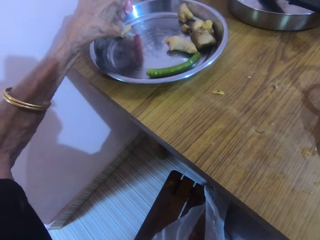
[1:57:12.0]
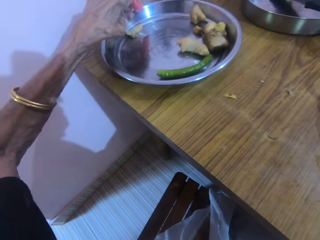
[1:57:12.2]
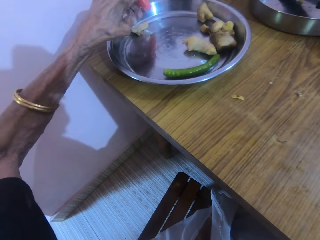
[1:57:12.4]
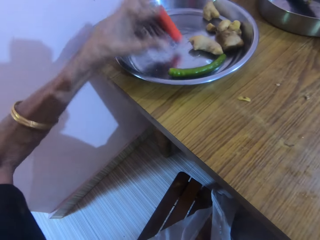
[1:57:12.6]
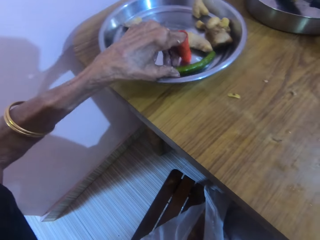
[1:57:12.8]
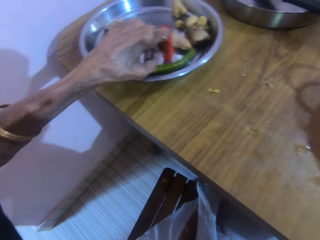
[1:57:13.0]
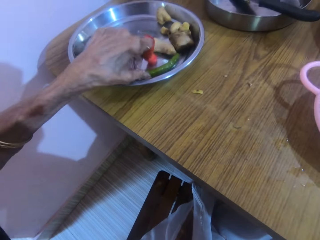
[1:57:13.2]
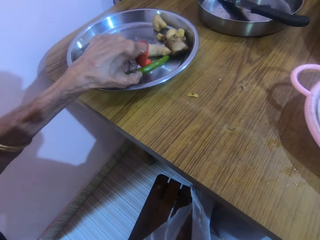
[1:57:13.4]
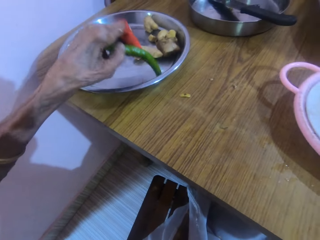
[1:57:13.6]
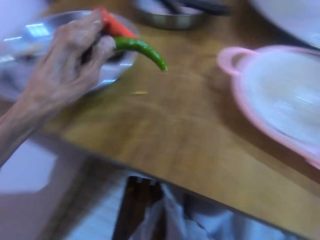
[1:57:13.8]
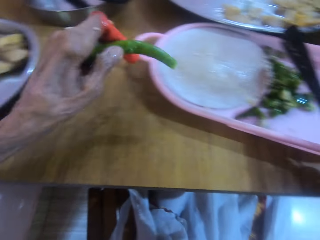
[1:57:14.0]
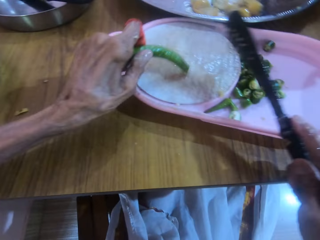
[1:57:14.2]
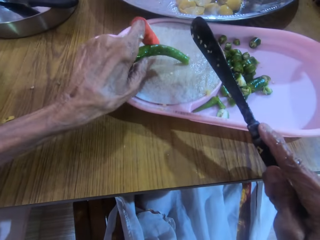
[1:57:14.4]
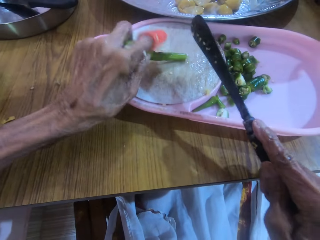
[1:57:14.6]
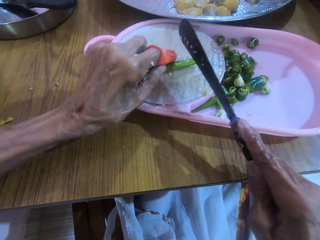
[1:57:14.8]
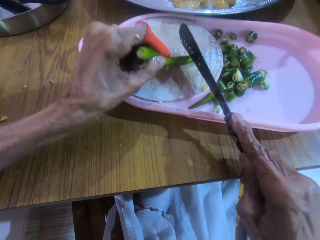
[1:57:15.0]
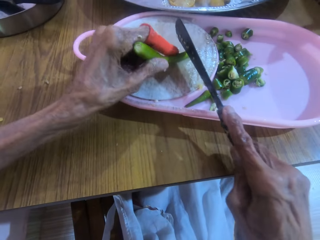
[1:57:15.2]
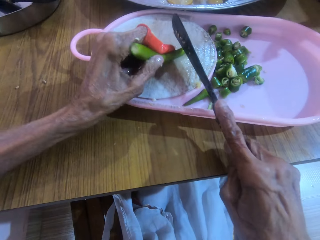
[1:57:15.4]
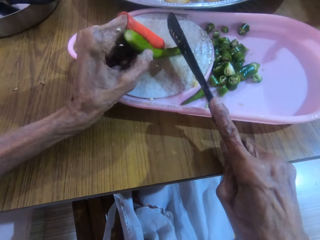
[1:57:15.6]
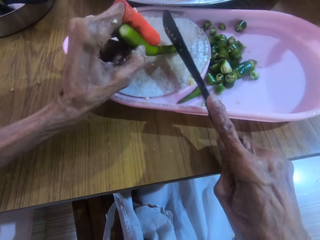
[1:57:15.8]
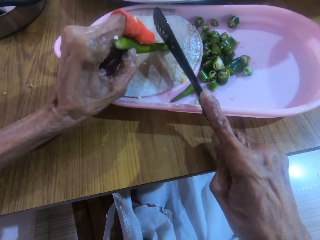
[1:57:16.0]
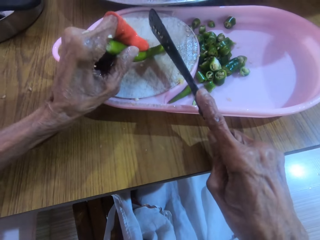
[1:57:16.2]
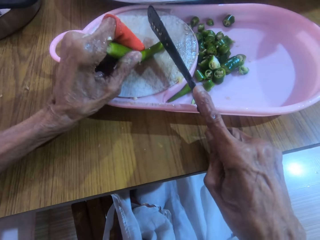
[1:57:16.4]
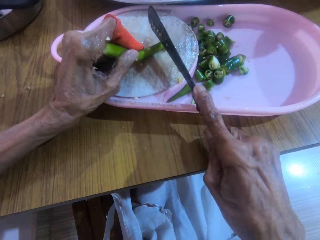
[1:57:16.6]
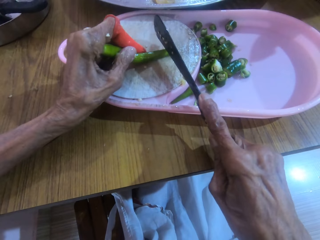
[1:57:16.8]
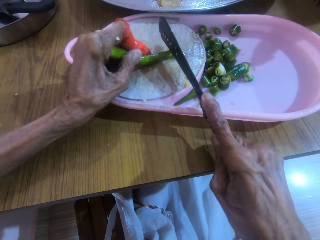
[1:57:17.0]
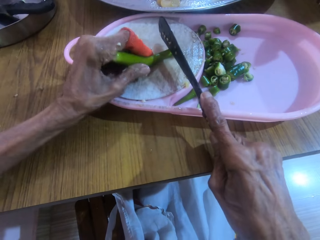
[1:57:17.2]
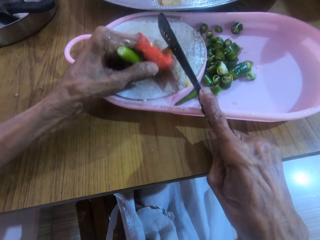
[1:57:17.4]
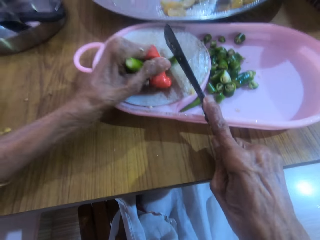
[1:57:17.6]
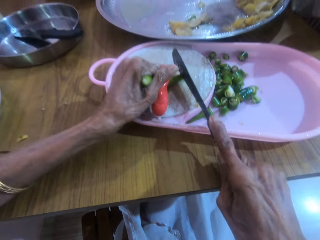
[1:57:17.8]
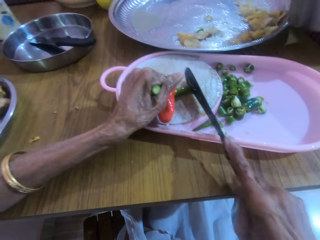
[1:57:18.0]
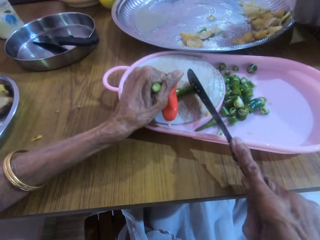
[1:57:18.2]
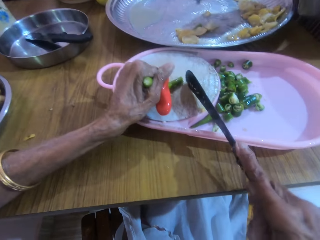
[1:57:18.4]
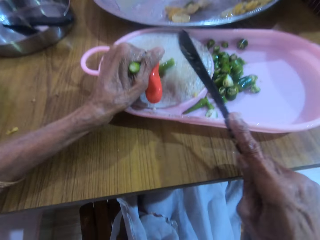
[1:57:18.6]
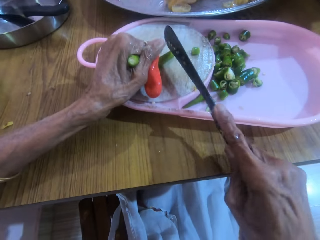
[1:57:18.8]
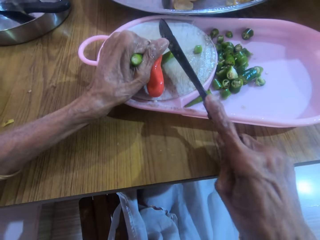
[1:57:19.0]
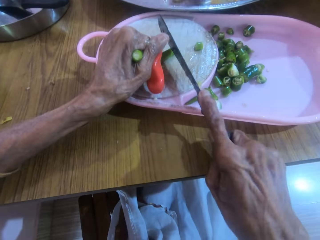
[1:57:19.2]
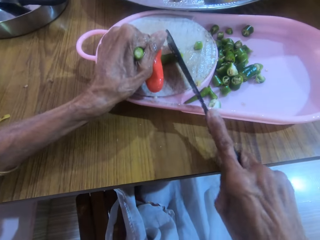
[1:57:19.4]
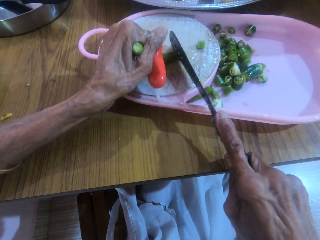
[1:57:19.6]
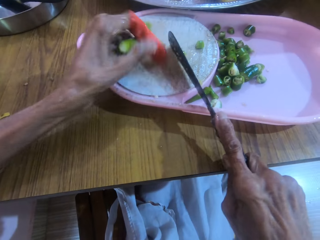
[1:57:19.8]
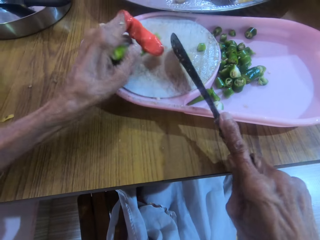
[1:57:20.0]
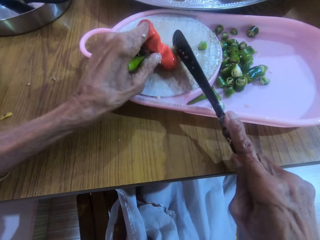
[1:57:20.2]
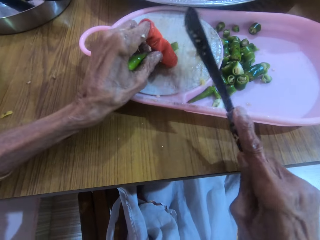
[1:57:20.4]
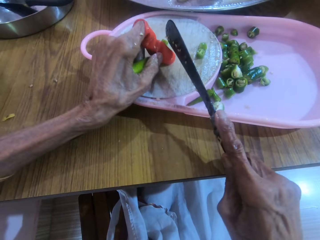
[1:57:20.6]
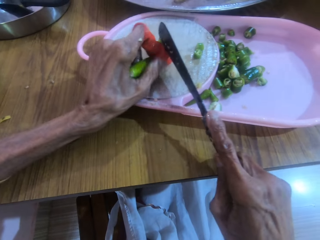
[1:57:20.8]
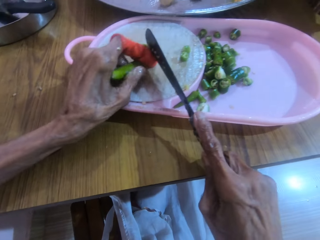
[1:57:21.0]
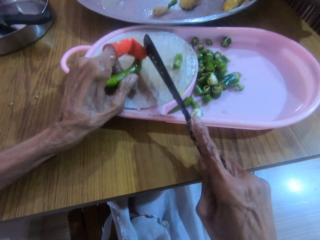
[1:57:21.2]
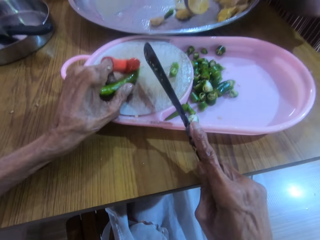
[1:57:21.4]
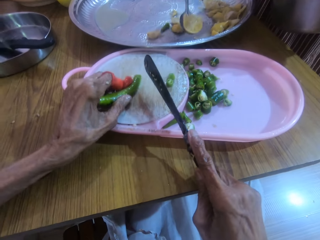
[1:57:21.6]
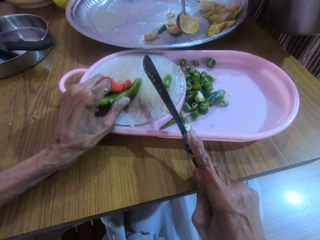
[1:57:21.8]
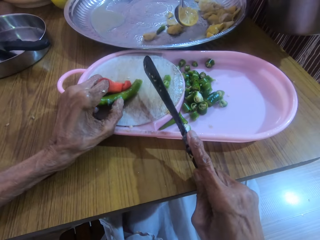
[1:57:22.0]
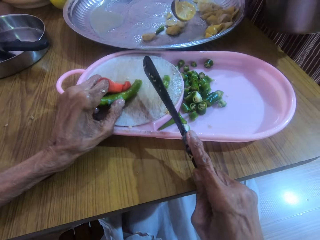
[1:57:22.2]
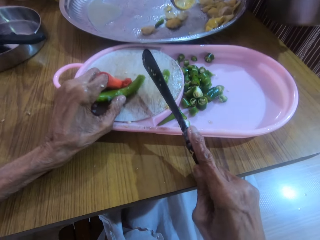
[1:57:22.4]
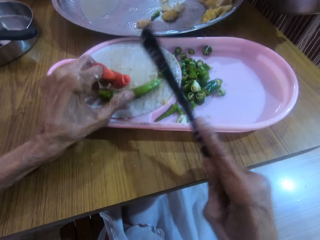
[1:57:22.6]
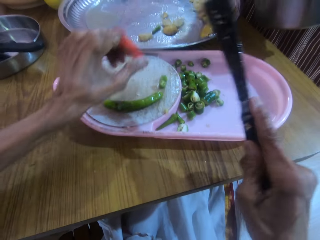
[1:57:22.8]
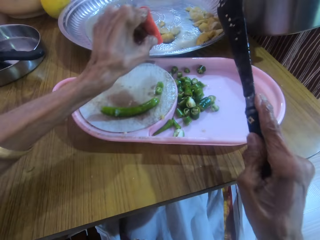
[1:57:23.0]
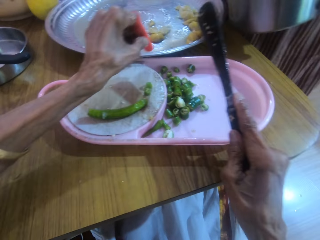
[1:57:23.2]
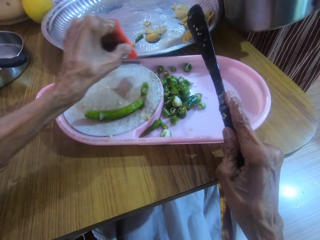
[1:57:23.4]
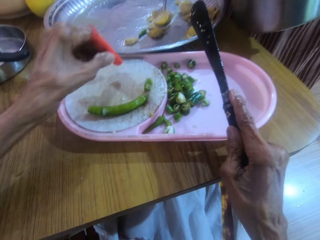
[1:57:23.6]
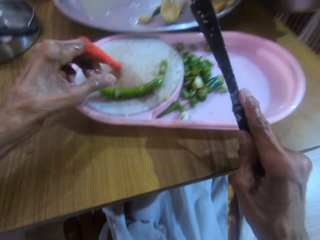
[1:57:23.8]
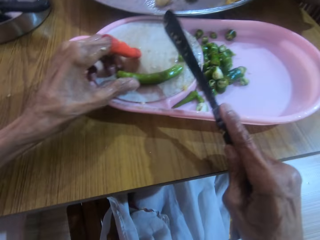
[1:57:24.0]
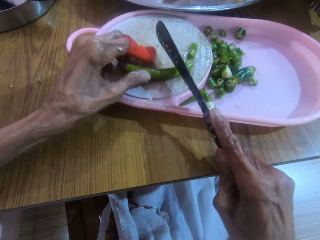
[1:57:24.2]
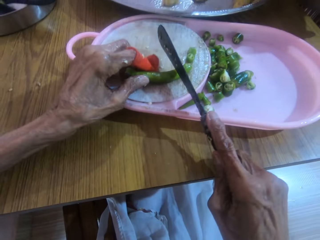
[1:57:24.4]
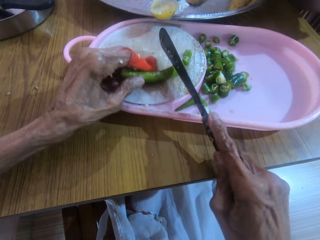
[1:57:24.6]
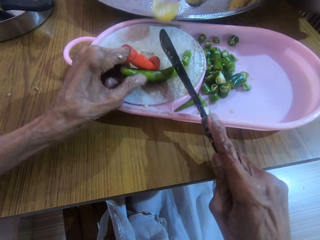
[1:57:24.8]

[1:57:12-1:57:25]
The camera wearer picks up the green pepper with the left hand. They place the green pepper on the cutting board with the left hand. They slice the green pepper with a knife in the right hand. They interact with a woman.

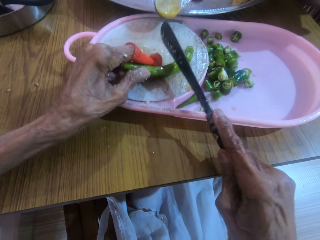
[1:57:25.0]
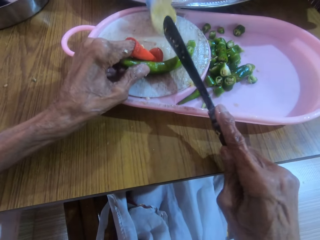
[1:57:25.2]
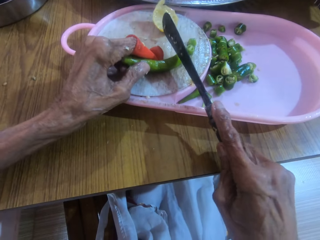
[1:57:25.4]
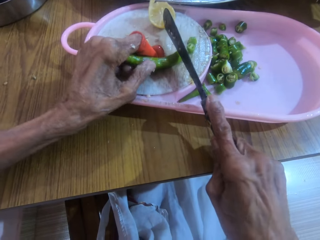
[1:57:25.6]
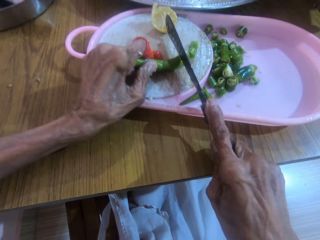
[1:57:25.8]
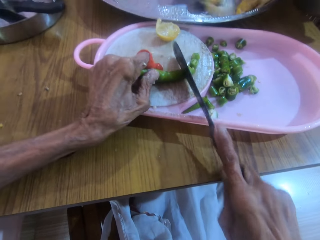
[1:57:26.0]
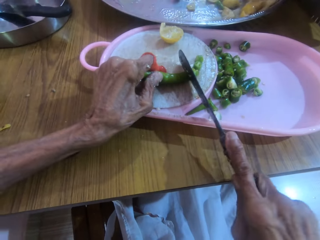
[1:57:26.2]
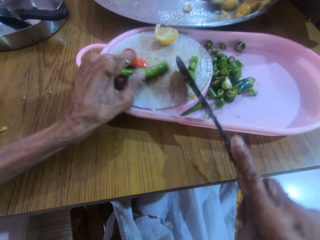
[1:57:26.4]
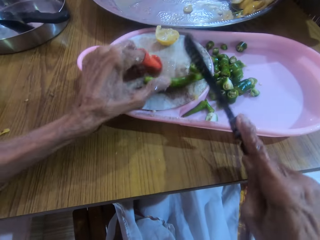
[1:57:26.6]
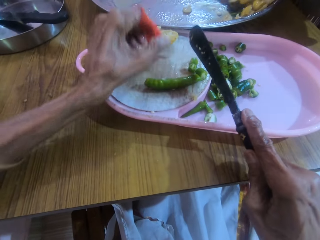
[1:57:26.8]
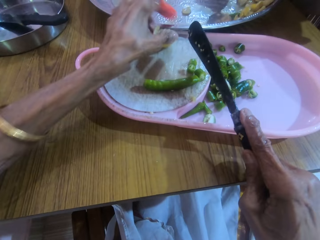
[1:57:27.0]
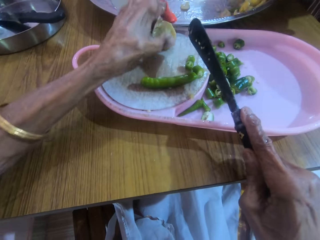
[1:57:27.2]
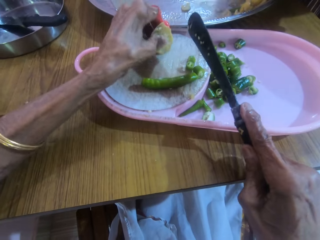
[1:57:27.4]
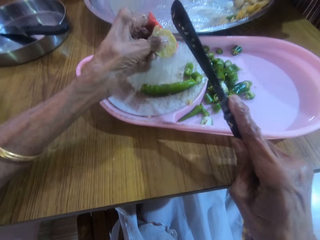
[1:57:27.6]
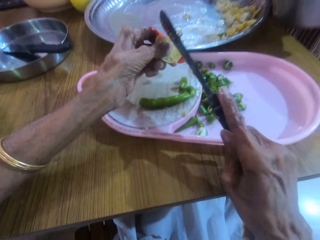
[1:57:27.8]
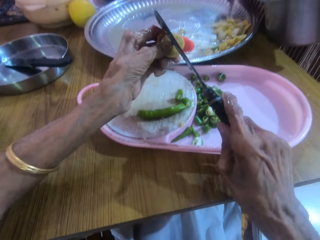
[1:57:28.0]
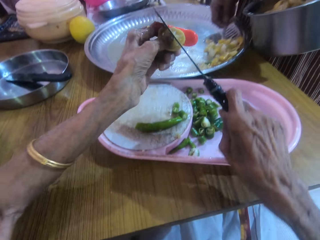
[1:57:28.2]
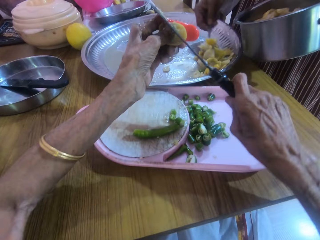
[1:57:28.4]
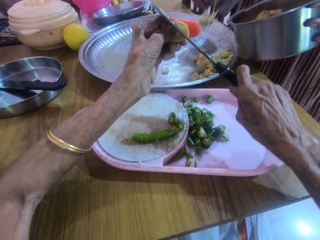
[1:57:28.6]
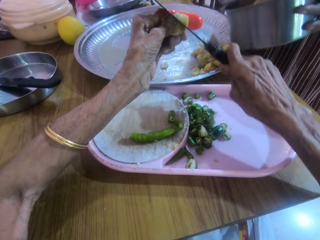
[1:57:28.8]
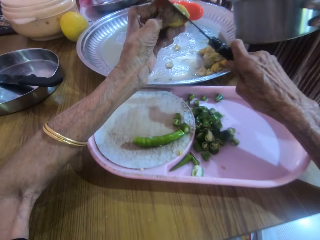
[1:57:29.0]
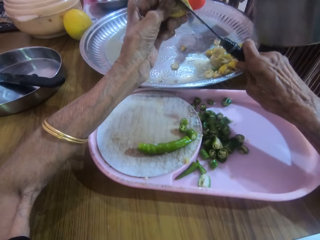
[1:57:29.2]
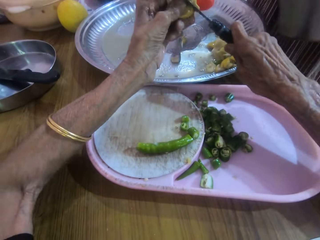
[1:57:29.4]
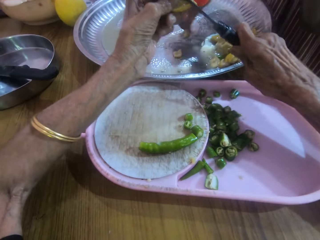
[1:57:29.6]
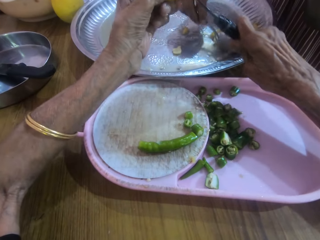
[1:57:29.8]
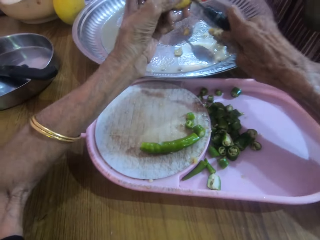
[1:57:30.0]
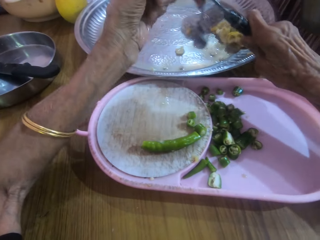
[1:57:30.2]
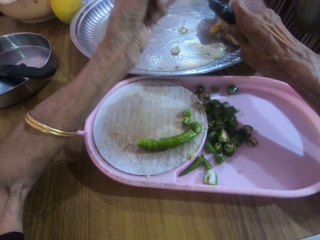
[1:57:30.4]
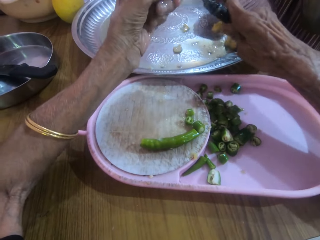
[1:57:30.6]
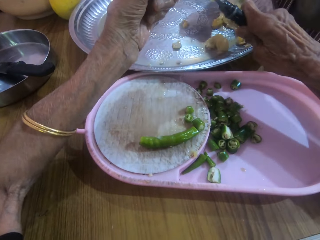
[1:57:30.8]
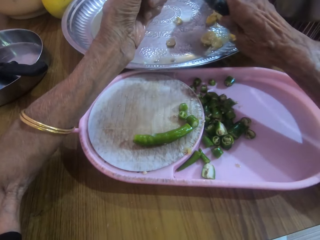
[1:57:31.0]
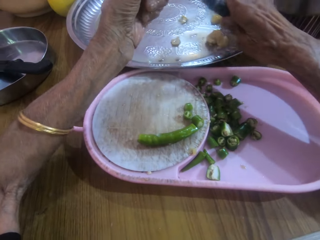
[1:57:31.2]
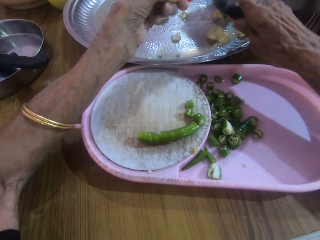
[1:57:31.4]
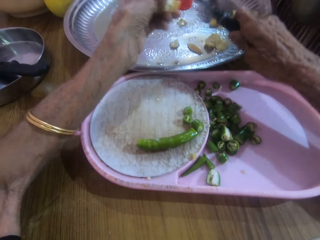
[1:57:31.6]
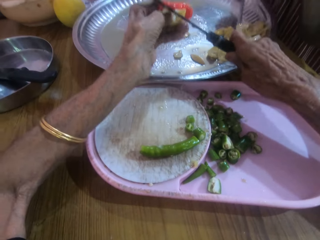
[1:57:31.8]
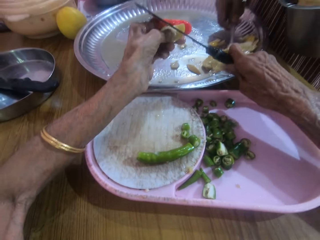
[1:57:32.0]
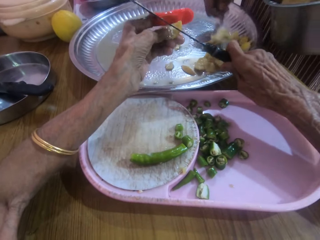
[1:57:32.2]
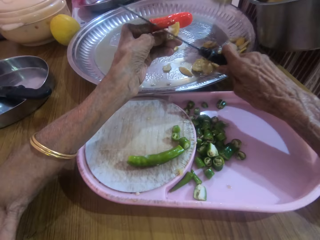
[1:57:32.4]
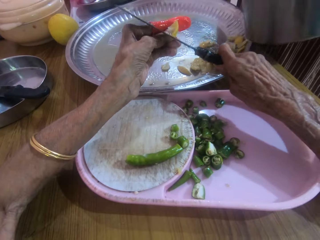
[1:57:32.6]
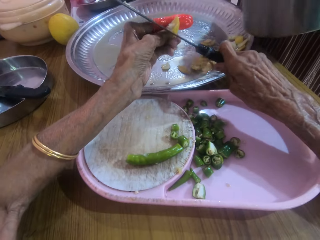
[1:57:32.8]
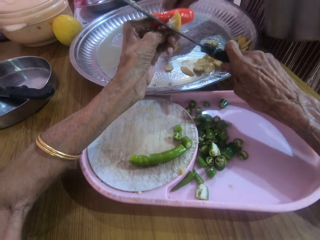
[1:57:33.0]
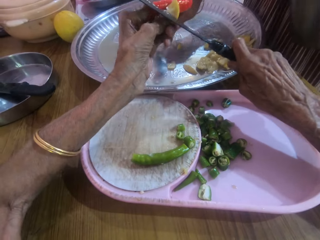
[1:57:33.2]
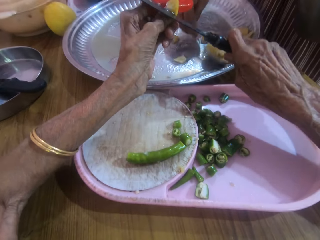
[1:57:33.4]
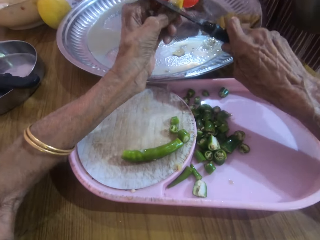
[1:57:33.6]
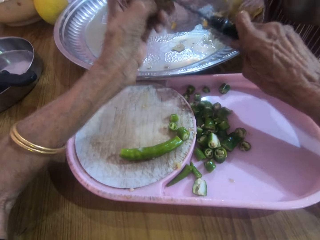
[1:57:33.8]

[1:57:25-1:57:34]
The camera wearer picks up a piece of lime with the left hand from the tray. She slices the piece of lime in the left hand with a knife in her right hand.
